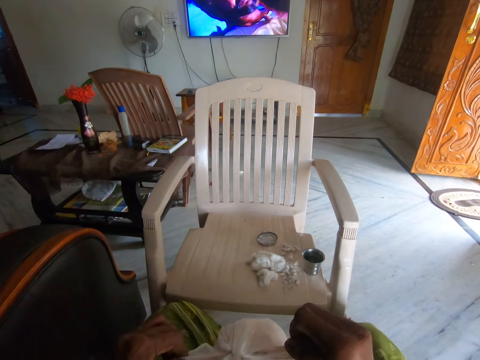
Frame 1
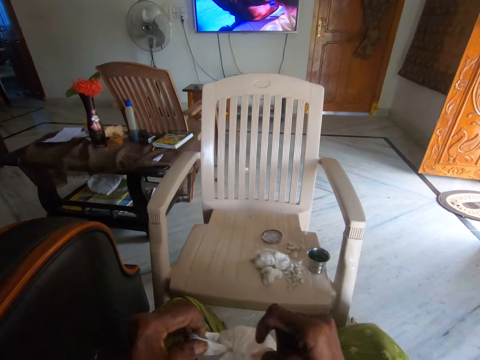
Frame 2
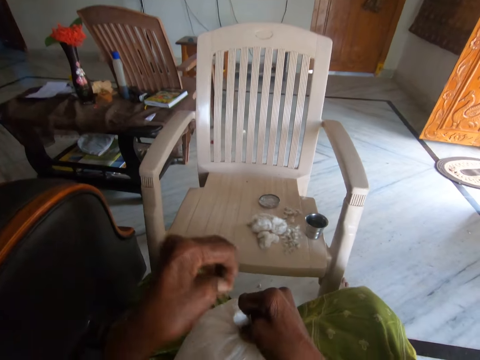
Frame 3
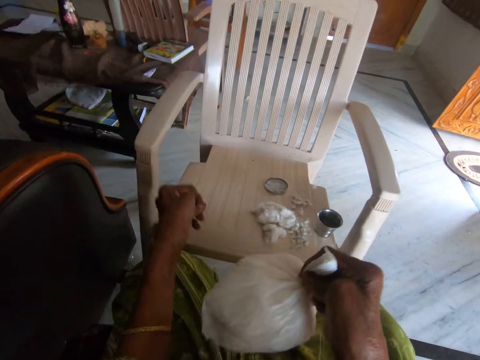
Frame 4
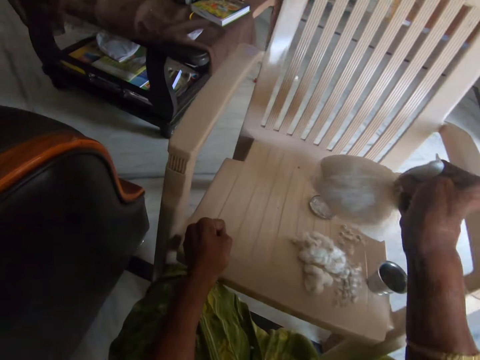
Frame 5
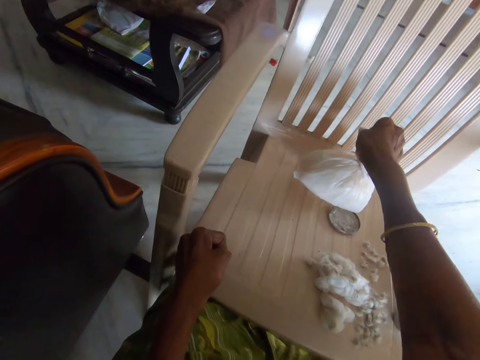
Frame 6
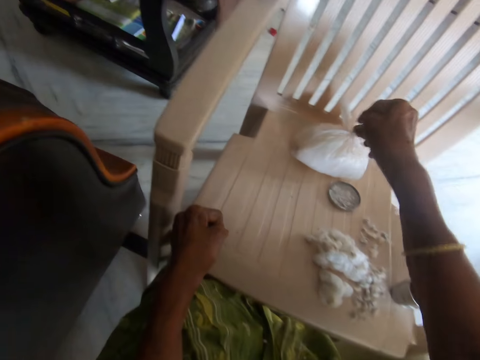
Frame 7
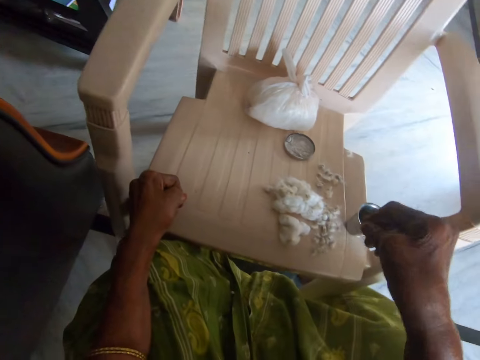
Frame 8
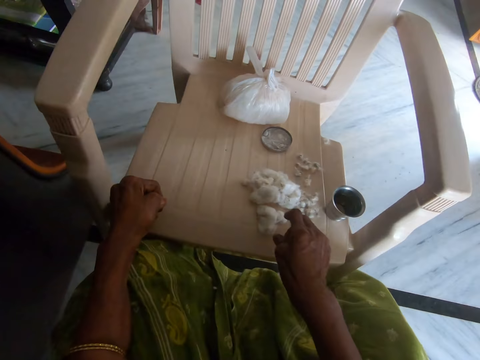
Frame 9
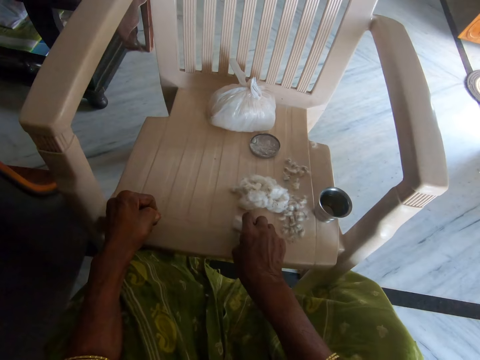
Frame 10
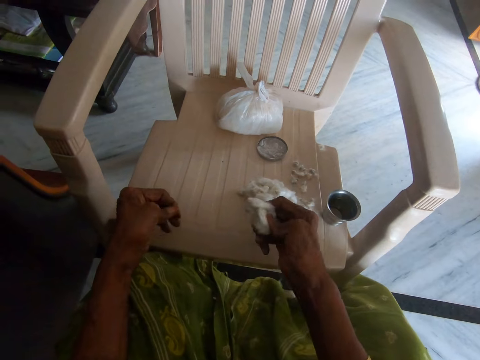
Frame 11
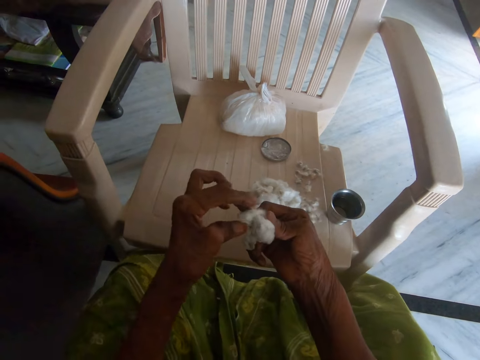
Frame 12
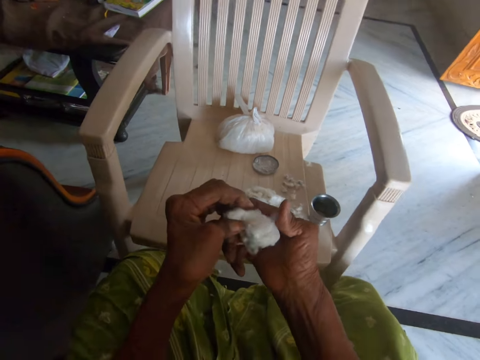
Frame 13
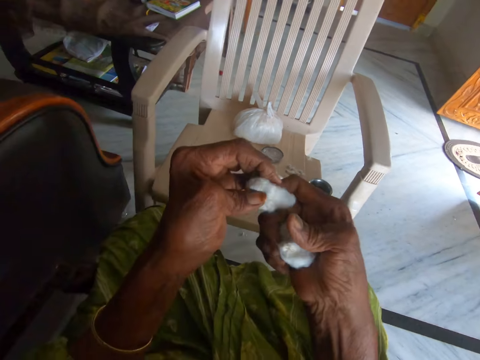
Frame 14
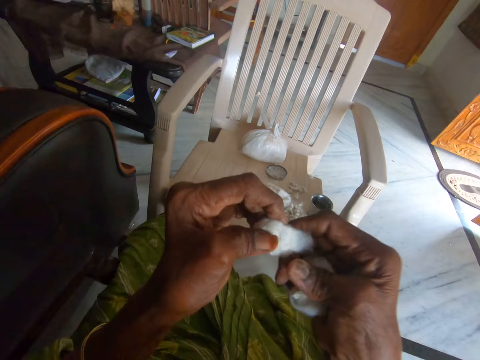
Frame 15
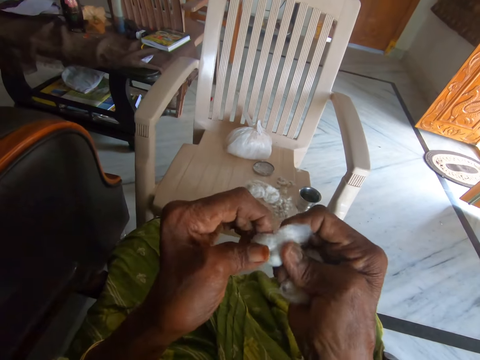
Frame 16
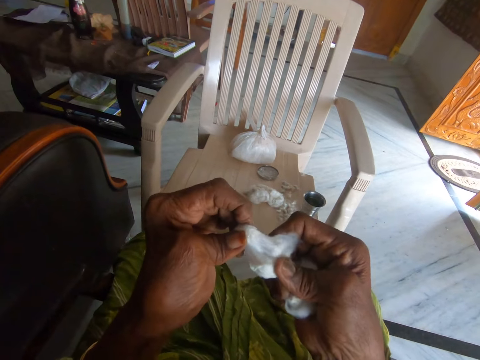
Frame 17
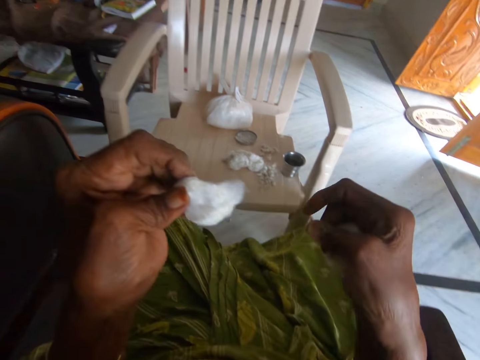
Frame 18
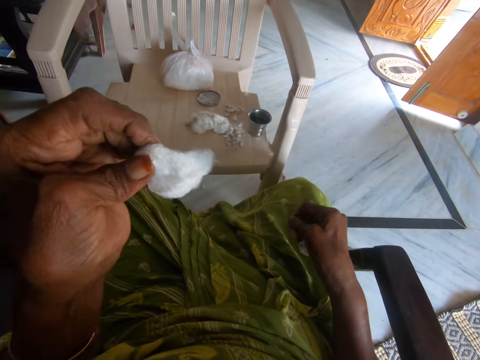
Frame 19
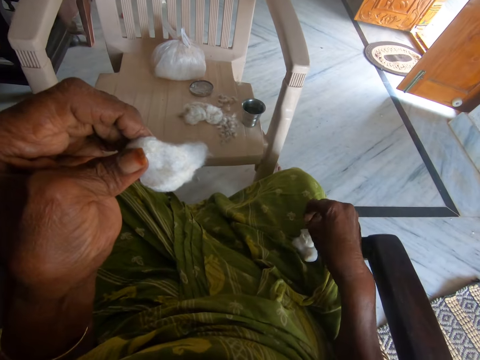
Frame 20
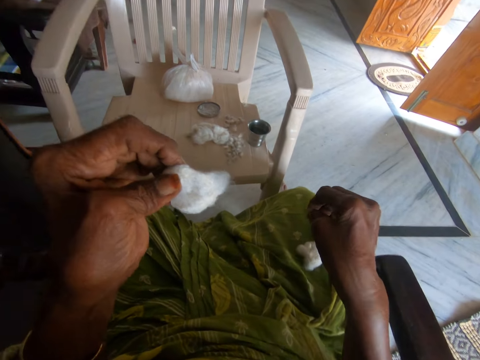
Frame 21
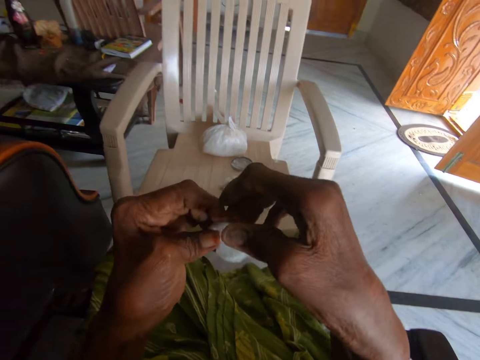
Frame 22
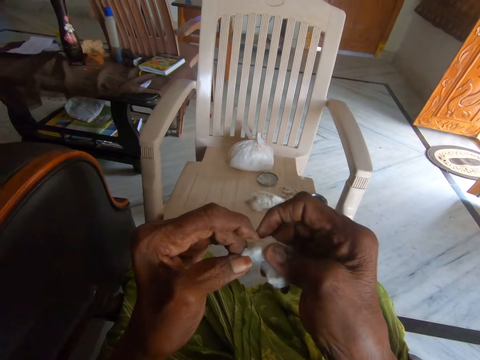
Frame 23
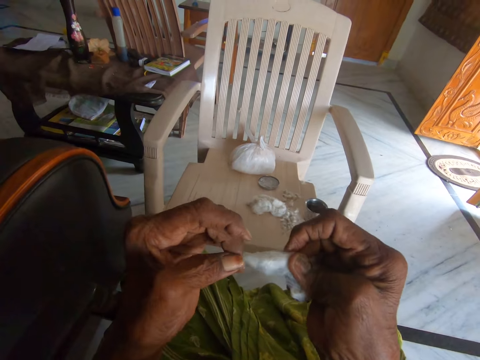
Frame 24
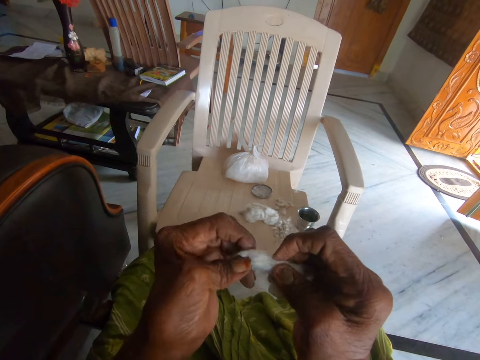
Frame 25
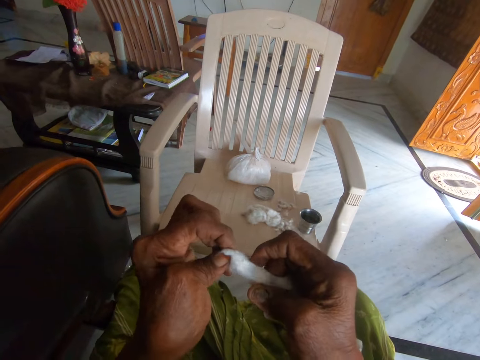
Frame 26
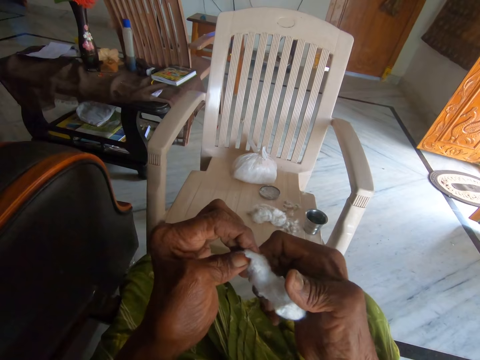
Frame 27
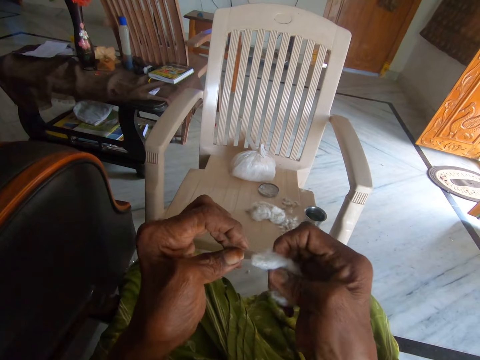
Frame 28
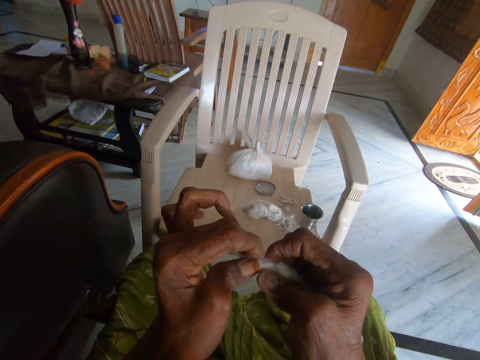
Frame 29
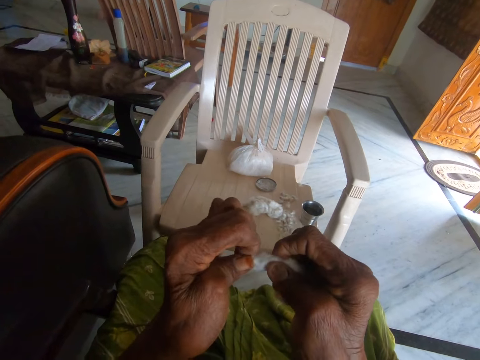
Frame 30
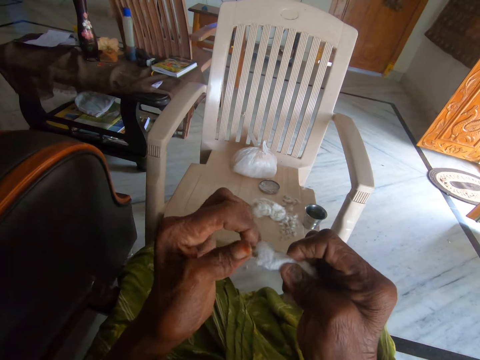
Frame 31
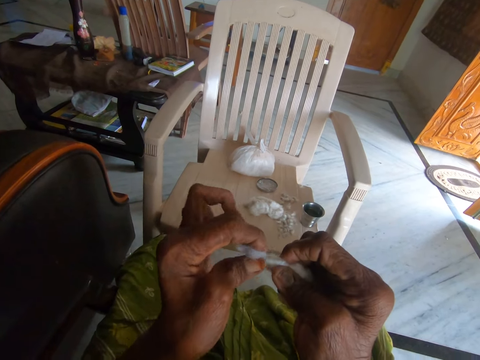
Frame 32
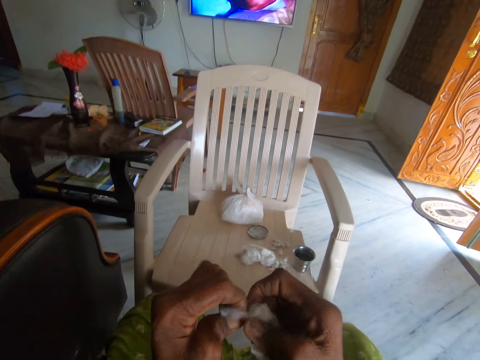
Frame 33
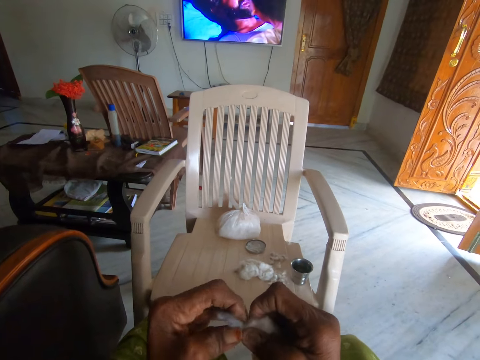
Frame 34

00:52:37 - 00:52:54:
The camera wearer drops the nylon on the chair with her right hand. She picks cotton wool from the chair with her right hand. She holds the cotton wool with both hands. She pulls the cotton wool with both hands briefly. She tries to cut the cotton wool. She drops the cotton wool on her wrapper with her right hand. She separates the cotton wool from dirt with both hands. She tries to cut the cotton wool.
